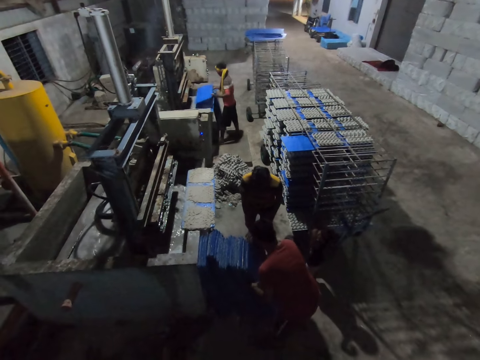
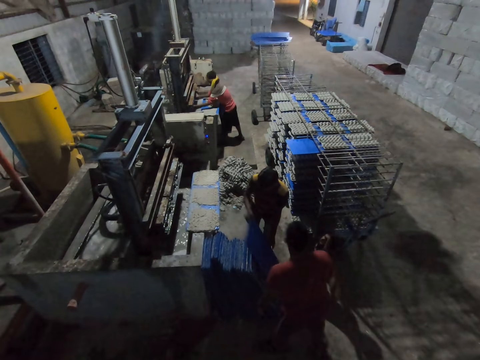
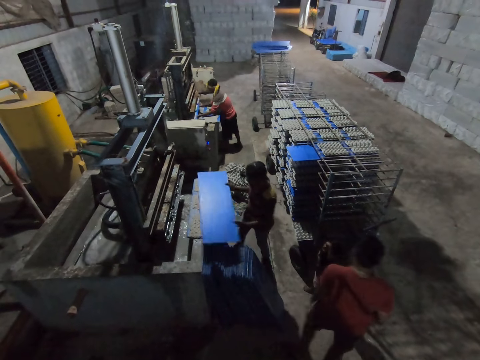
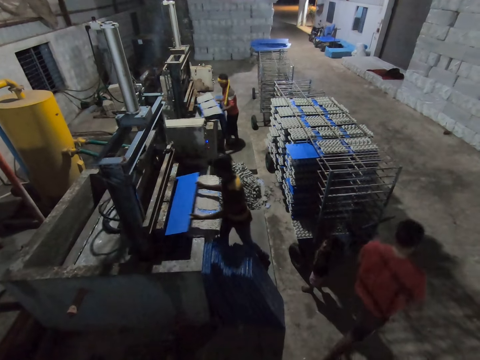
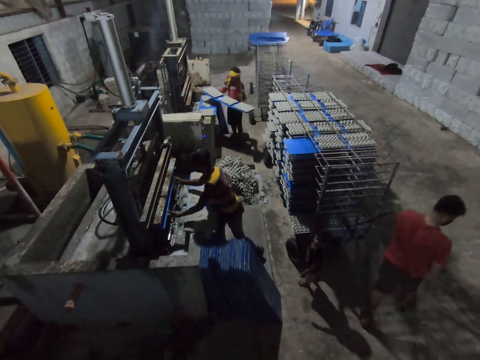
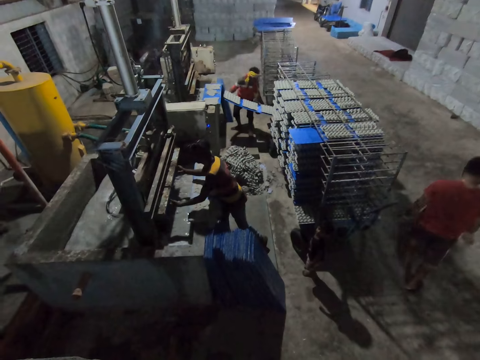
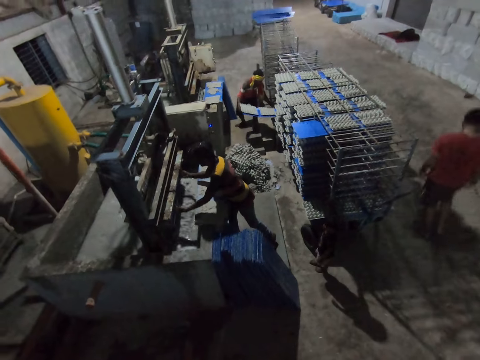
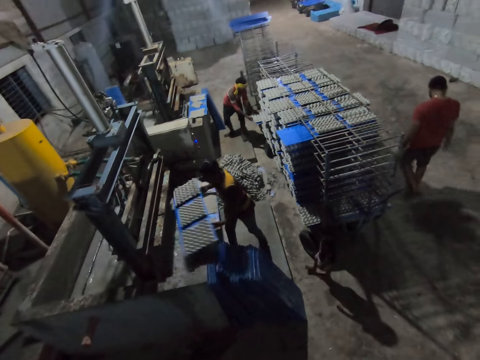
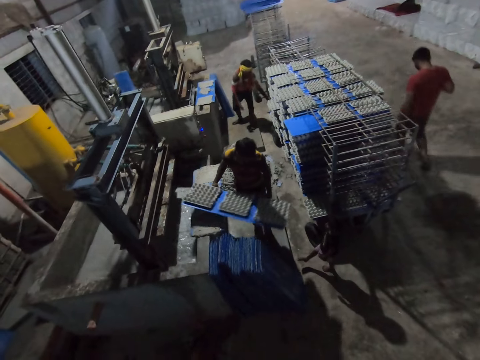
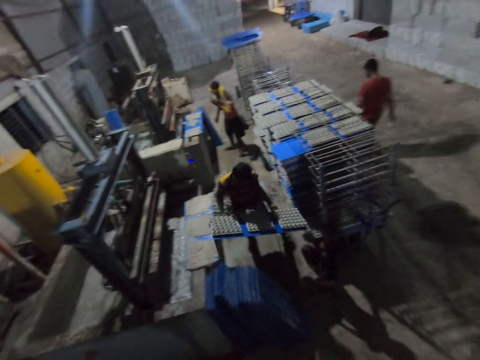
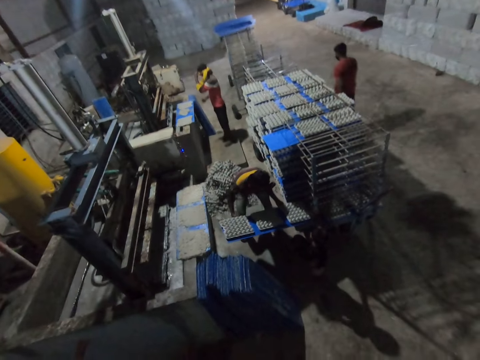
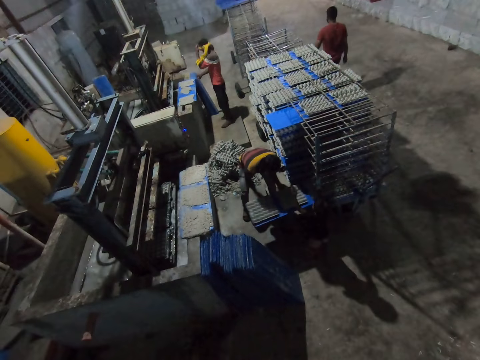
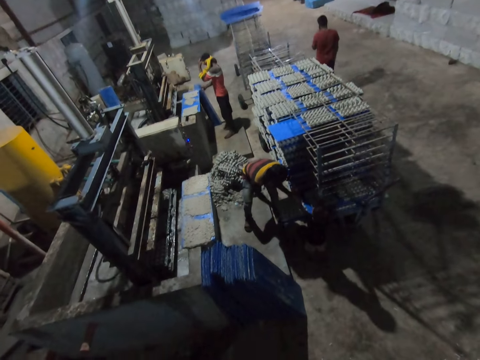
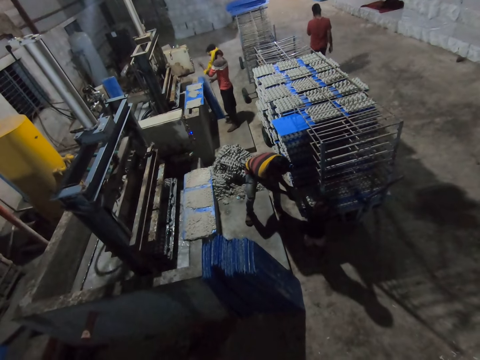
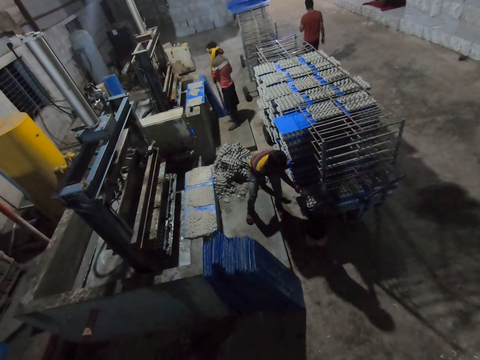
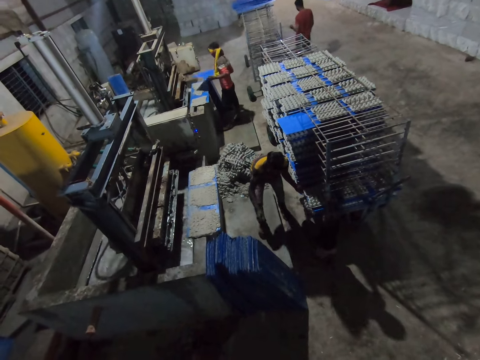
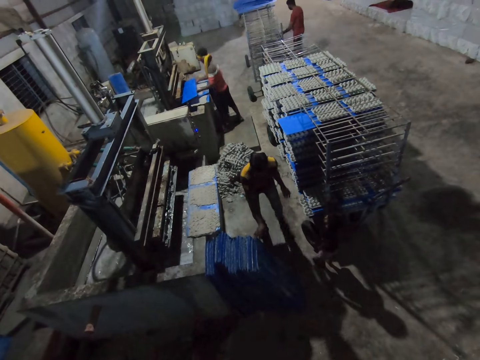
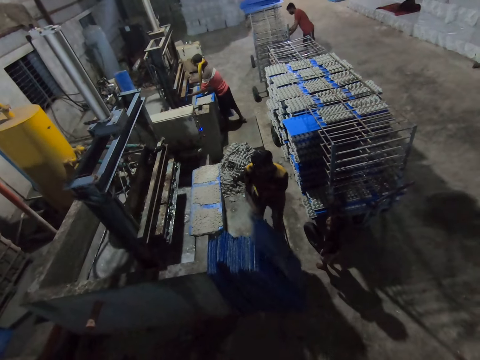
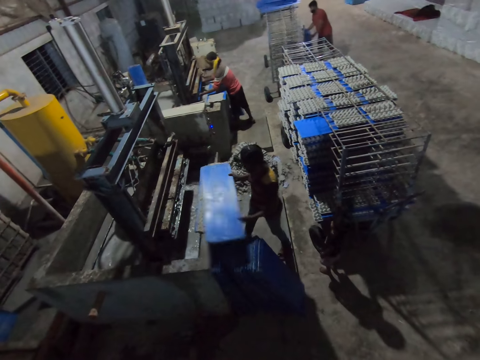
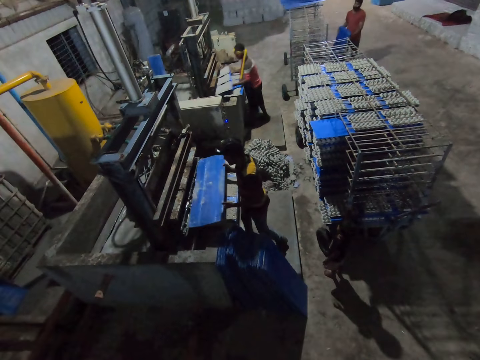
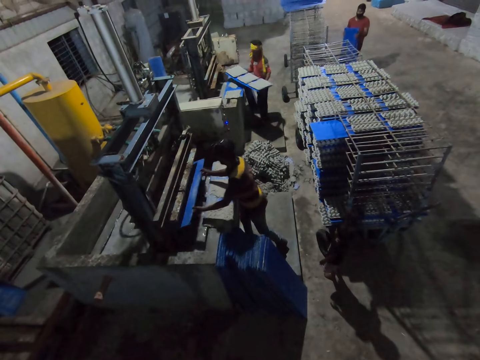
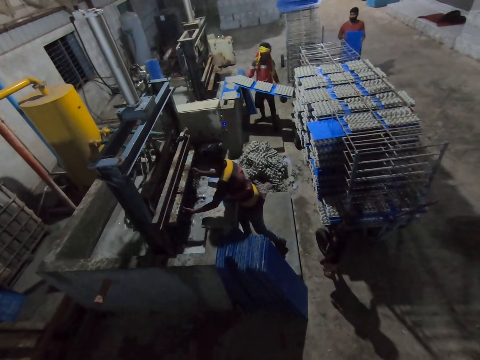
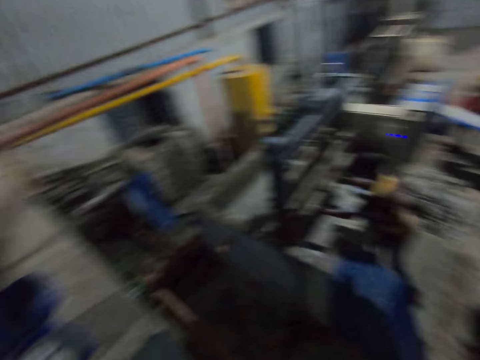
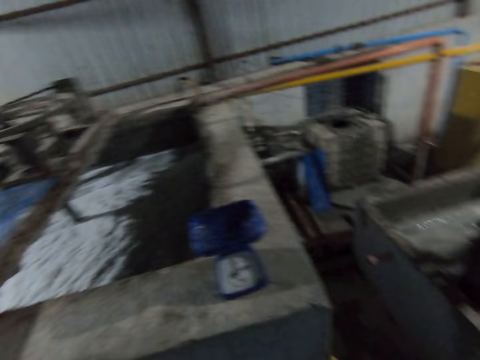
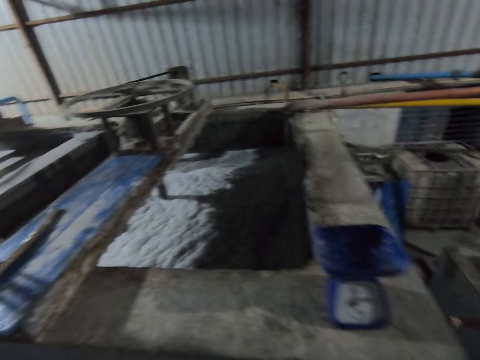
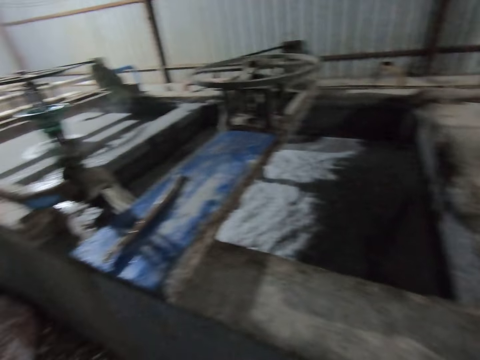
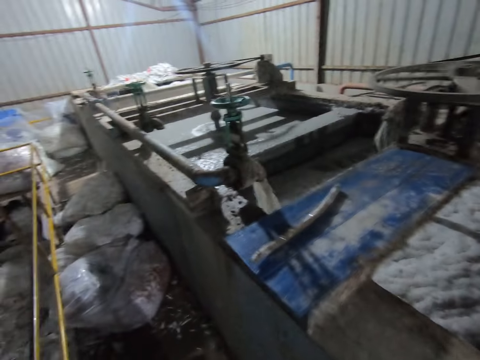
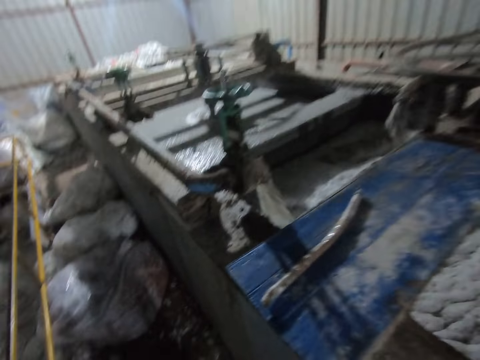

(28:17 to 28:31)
A man picks a board from the ground with his right hand and puts the board into the egg crate making machine with both hands. Another man puts the board with the egg crate in the shelf with both hands. The first man puts the board with the egg crate in the shelf with both hands. The man scratches his head with his left hand. The other man picks a board from the ground with his right hand. The first man picks a board from the ground with his right hand. The other man puts the board into the egg crate making machine with both hands. The first man puts the board into the egg crate making machine with both hands. The other man puts the board with the egg crate in the shelf with both hands.

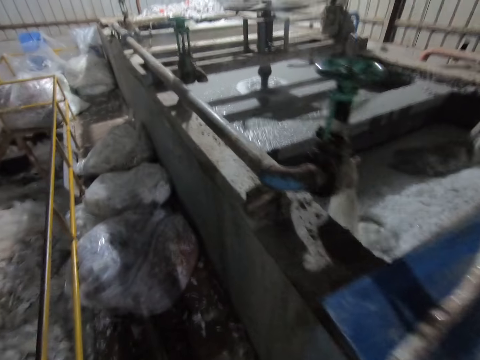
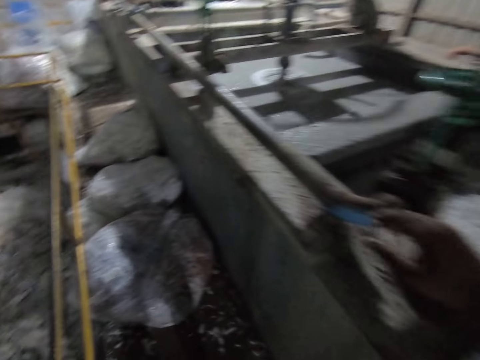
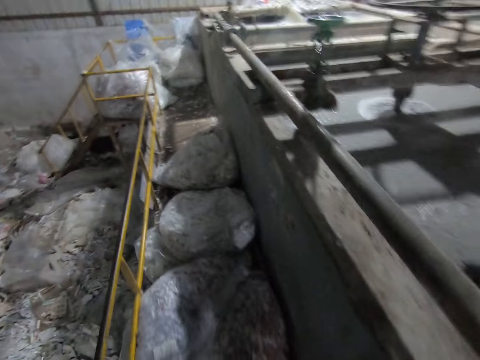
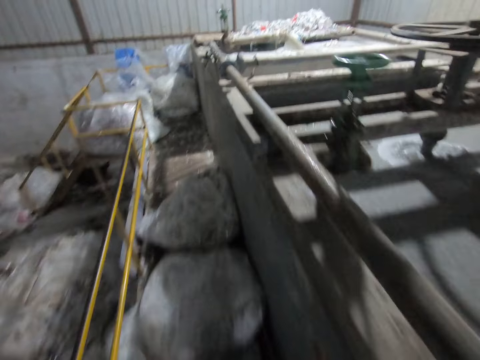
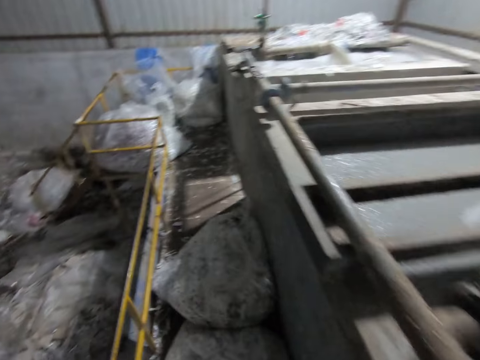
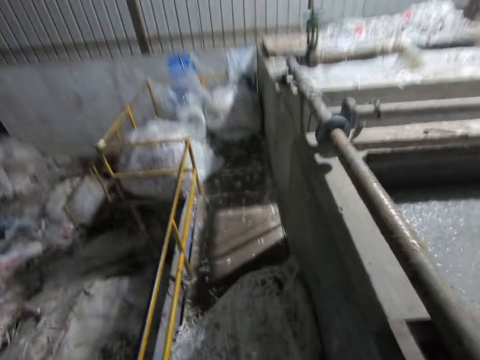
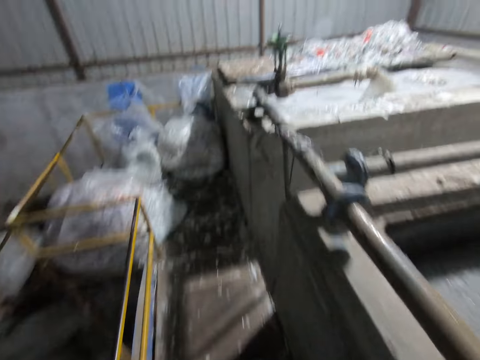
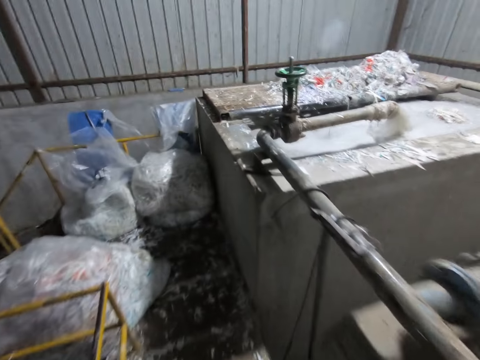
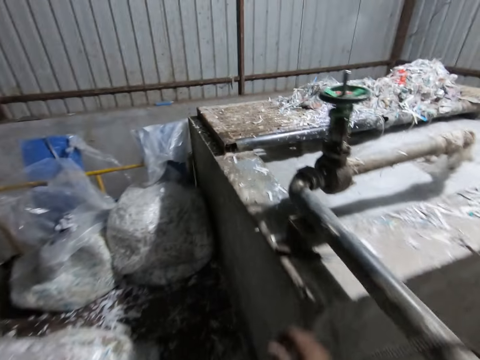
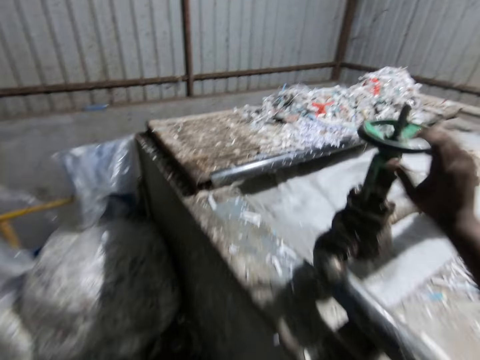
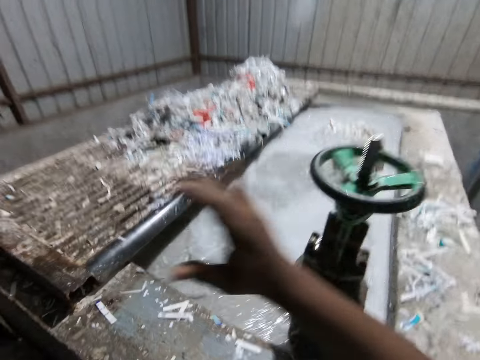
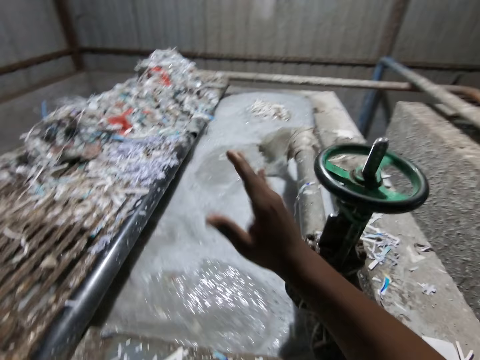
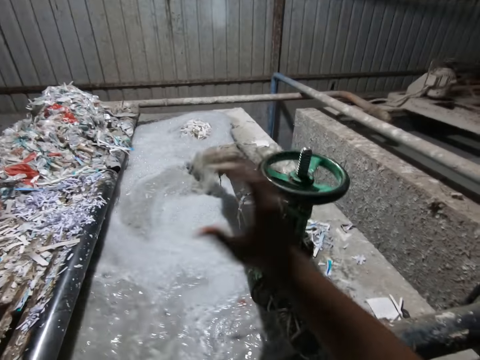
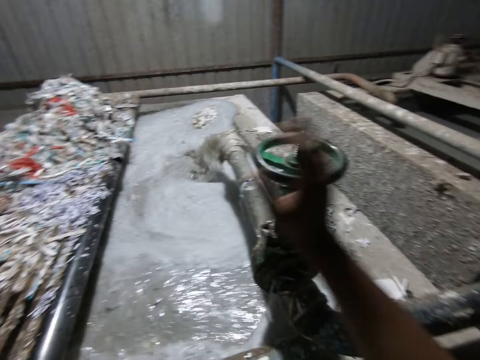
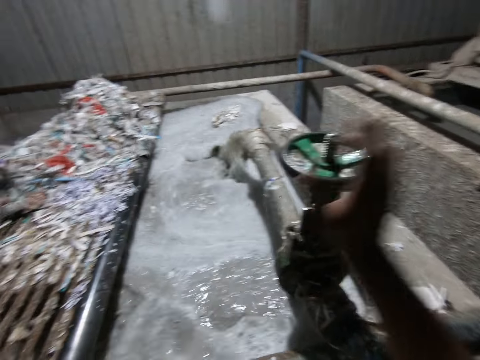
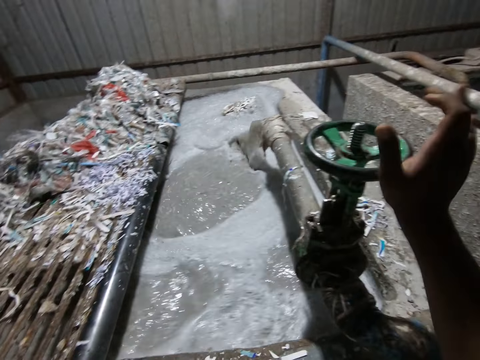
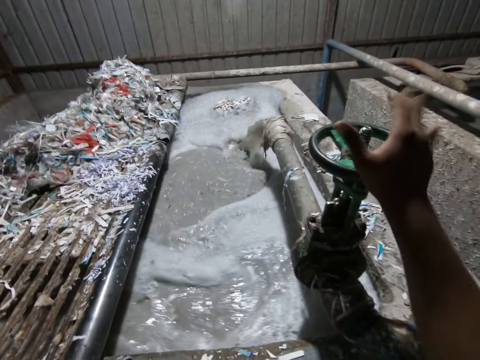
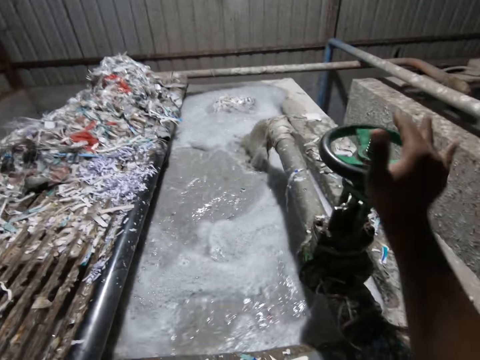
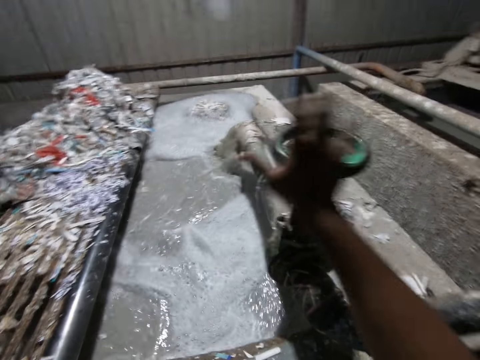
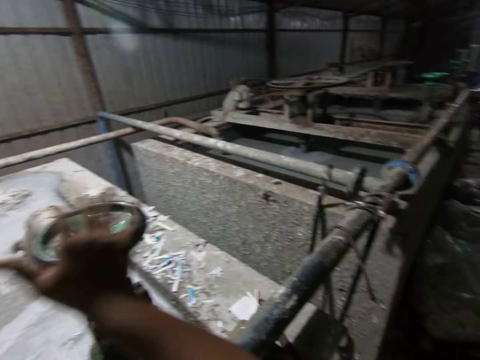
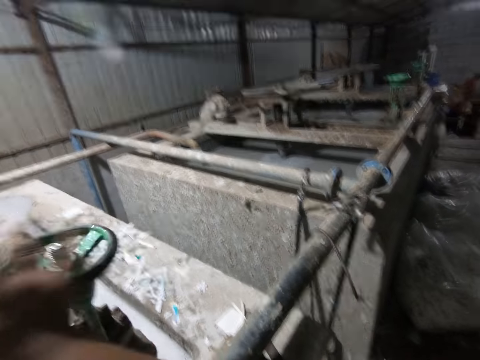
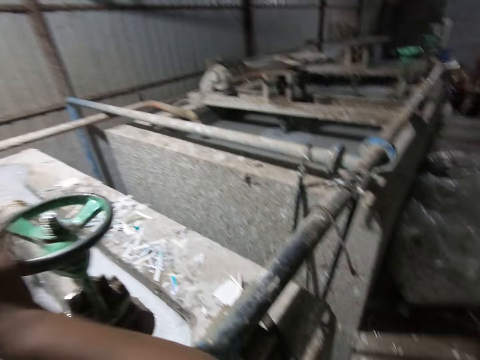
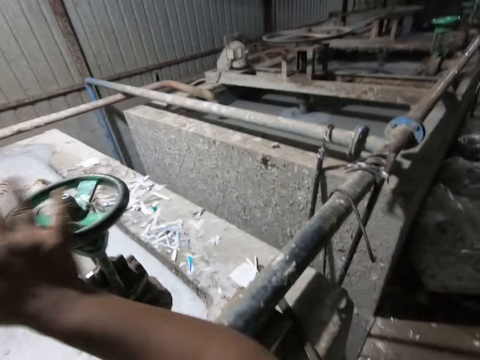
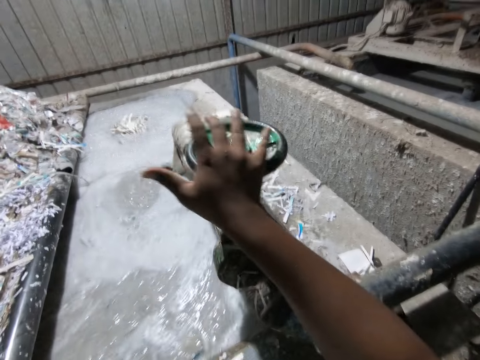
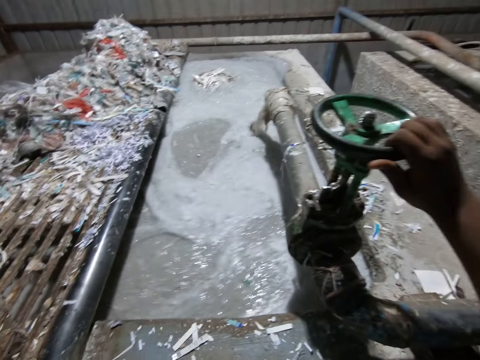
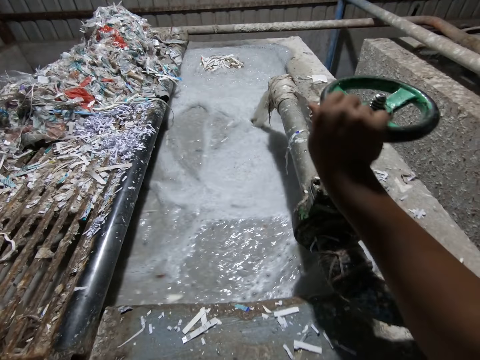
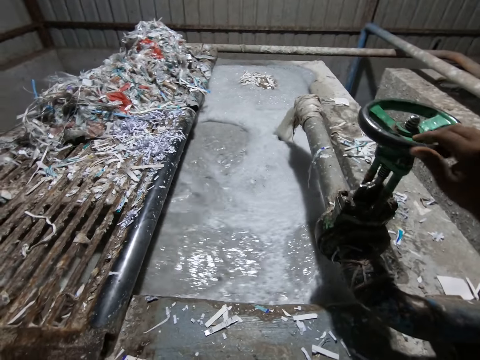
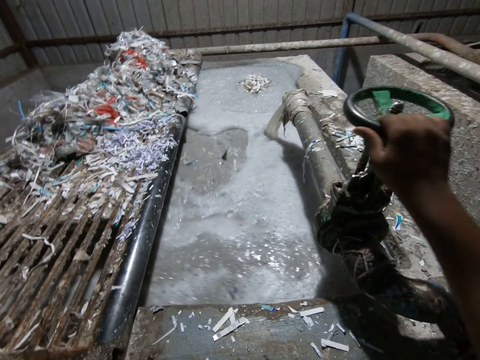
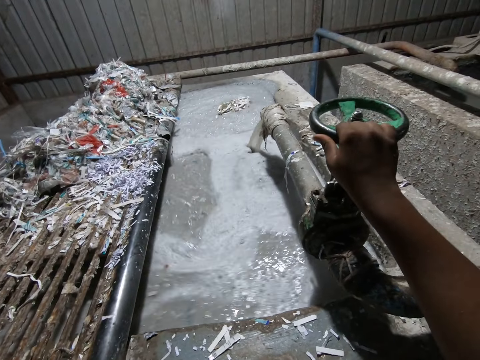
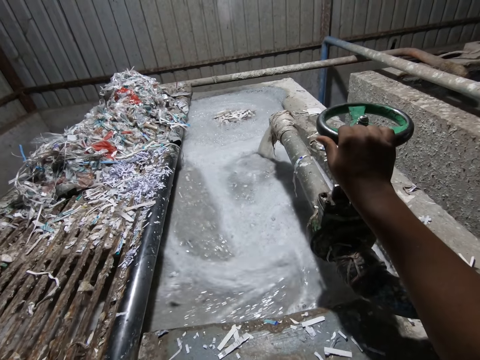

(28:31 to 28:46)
The camera wearer walks around. He adjusts the flow of water in the egg crate making plant with his right hand. He closes the tap.
